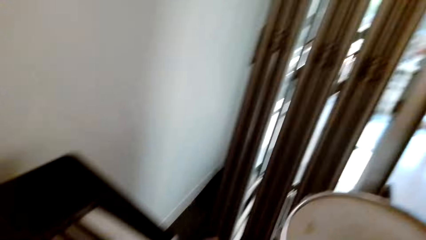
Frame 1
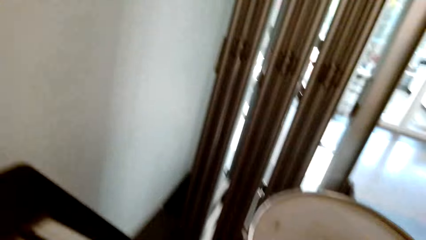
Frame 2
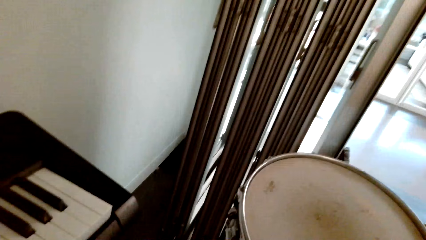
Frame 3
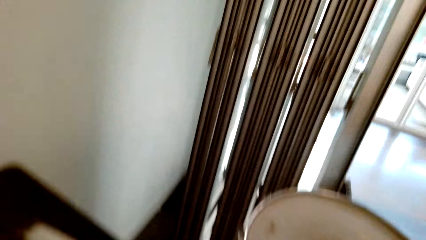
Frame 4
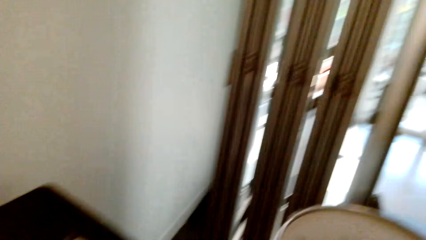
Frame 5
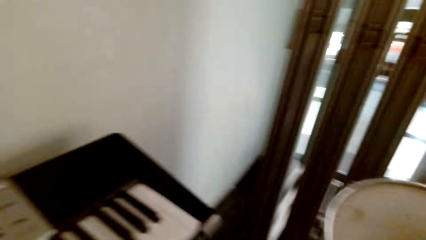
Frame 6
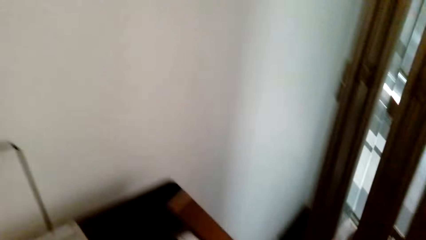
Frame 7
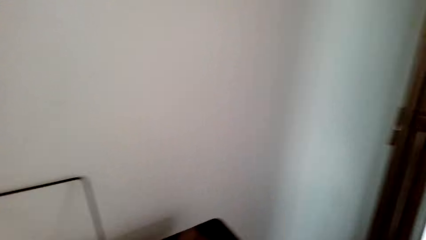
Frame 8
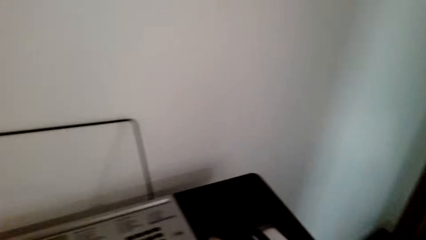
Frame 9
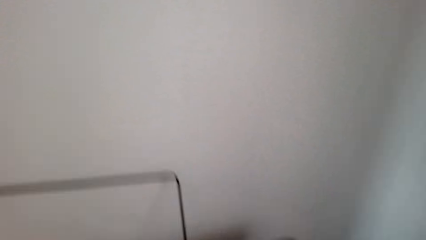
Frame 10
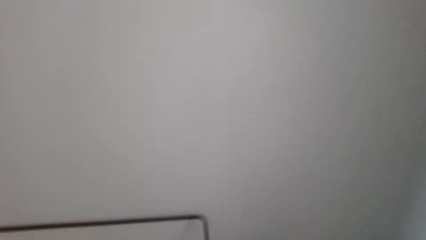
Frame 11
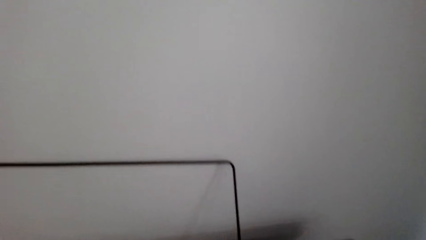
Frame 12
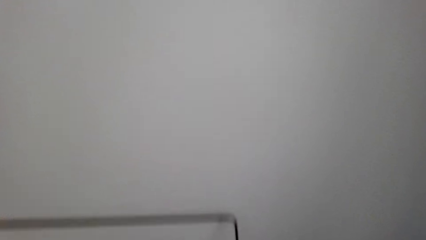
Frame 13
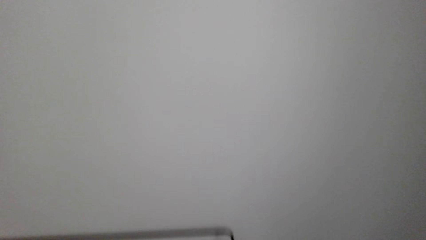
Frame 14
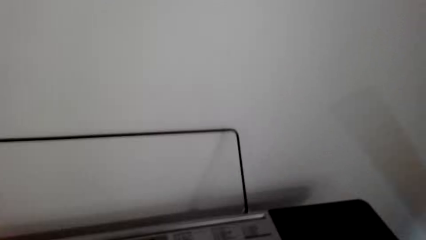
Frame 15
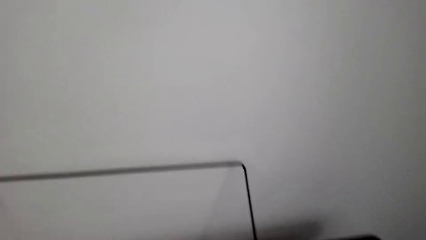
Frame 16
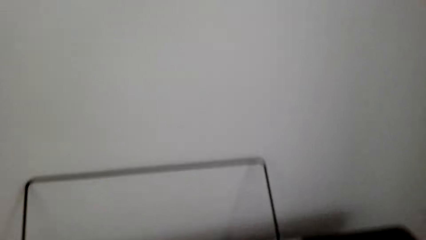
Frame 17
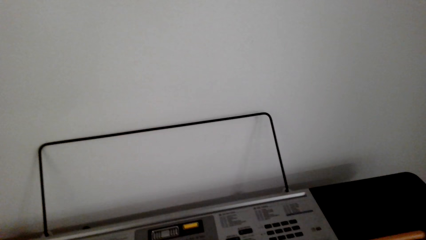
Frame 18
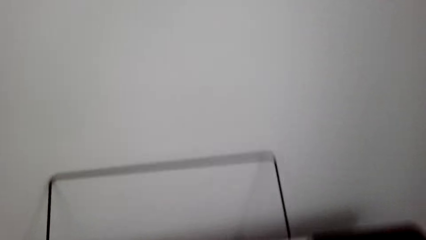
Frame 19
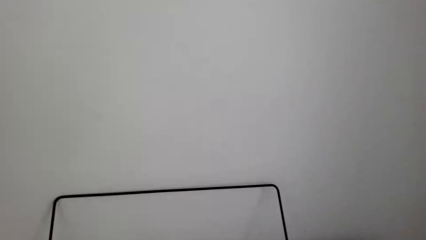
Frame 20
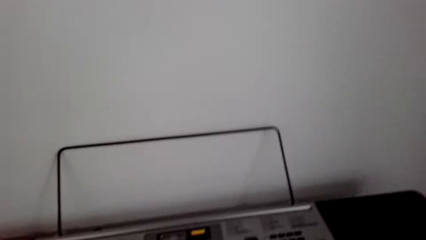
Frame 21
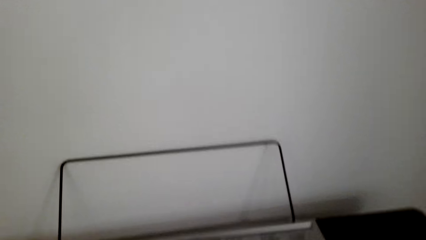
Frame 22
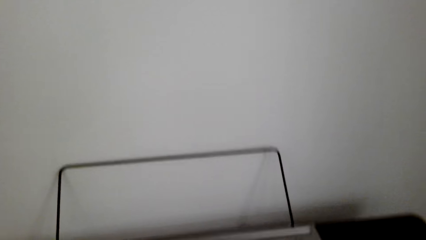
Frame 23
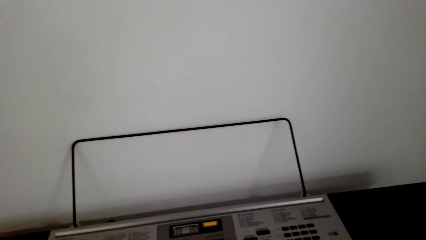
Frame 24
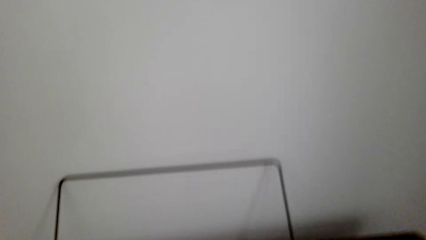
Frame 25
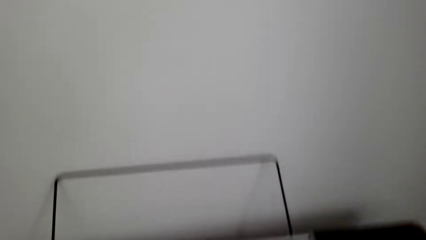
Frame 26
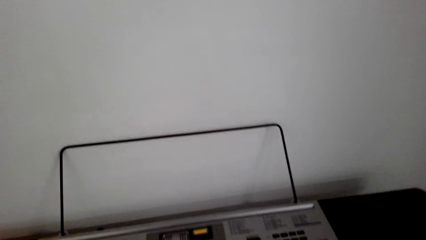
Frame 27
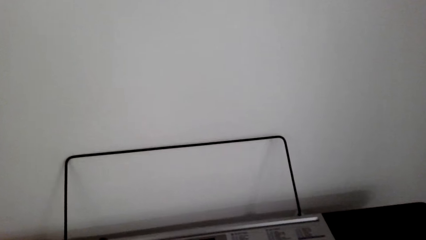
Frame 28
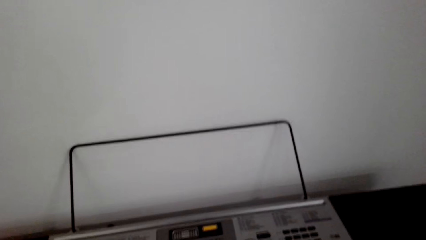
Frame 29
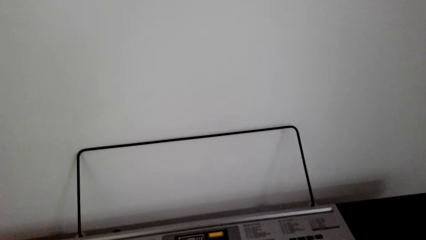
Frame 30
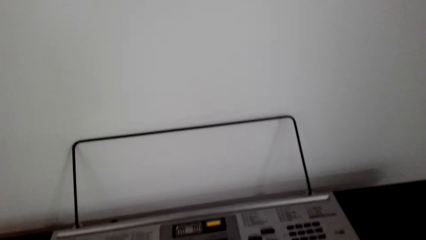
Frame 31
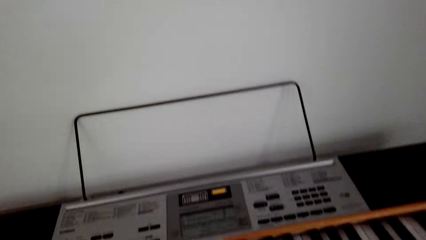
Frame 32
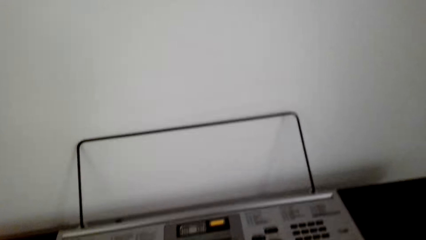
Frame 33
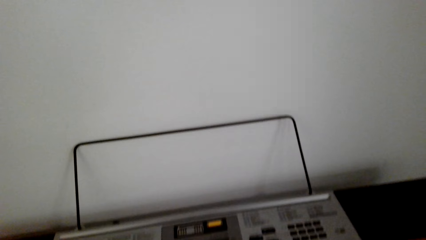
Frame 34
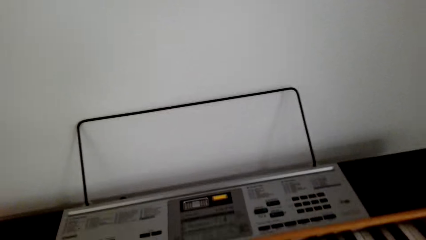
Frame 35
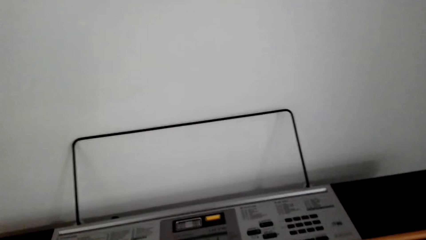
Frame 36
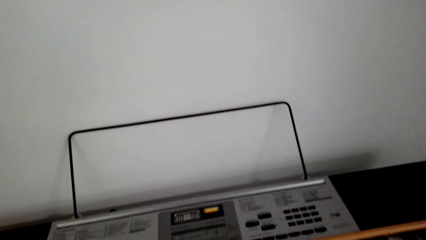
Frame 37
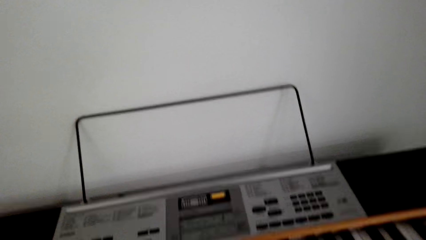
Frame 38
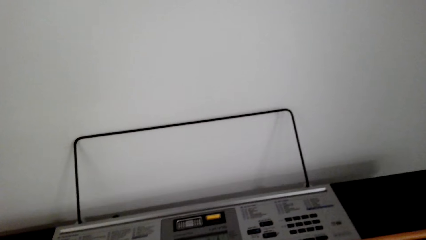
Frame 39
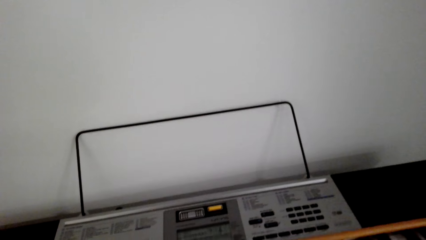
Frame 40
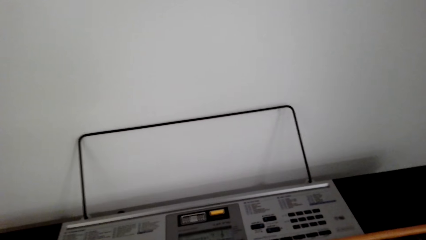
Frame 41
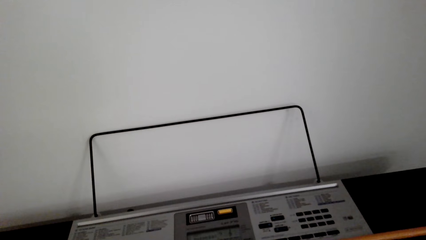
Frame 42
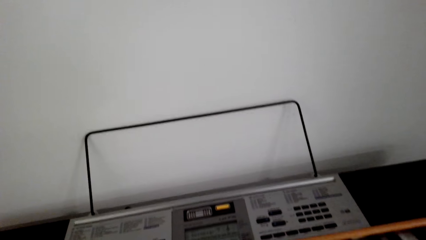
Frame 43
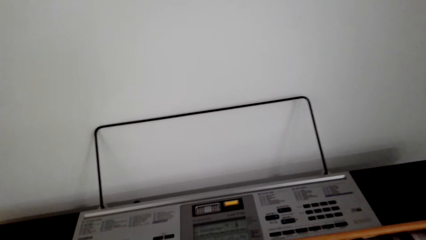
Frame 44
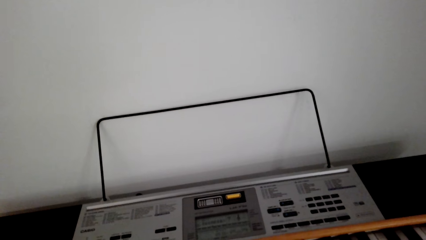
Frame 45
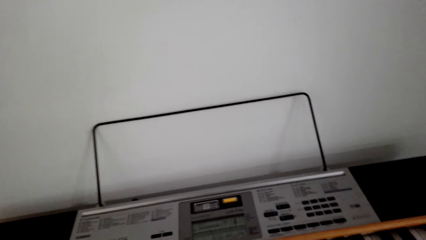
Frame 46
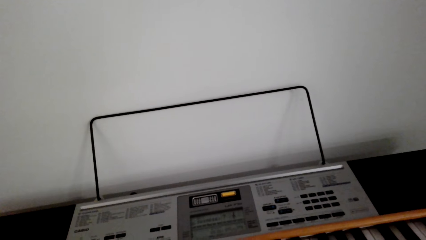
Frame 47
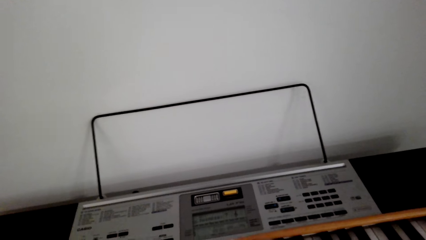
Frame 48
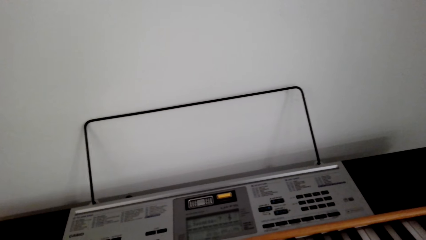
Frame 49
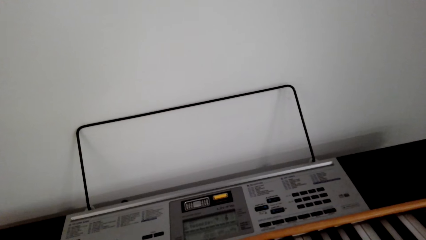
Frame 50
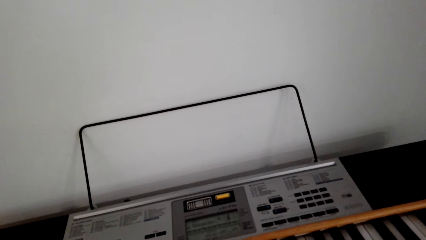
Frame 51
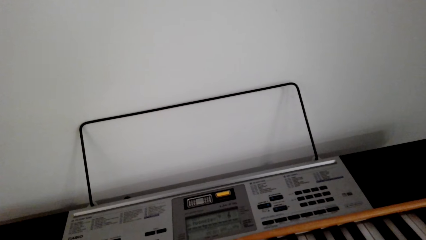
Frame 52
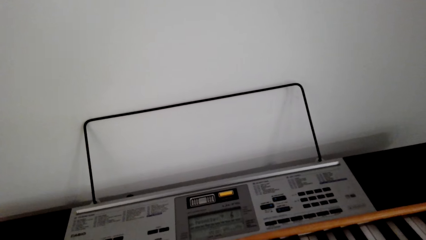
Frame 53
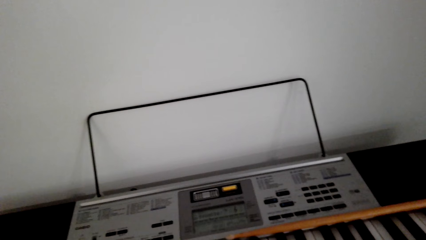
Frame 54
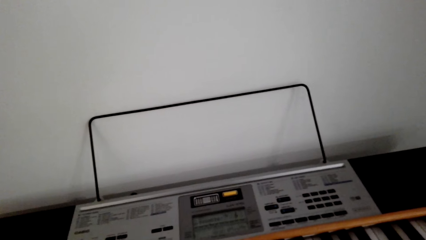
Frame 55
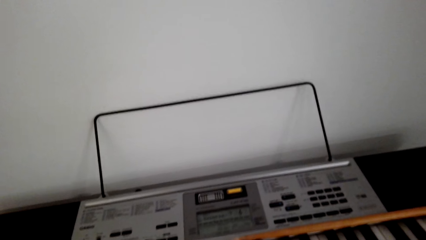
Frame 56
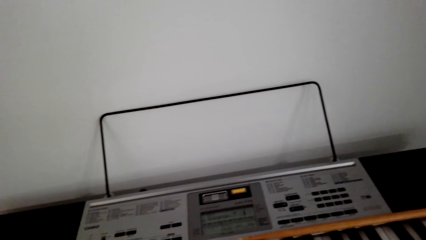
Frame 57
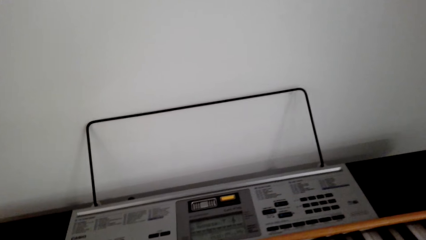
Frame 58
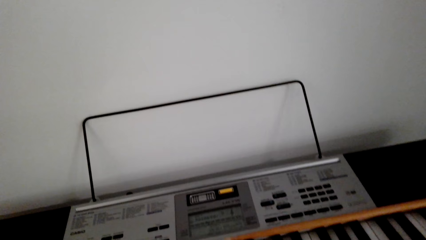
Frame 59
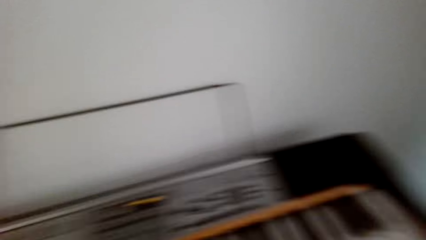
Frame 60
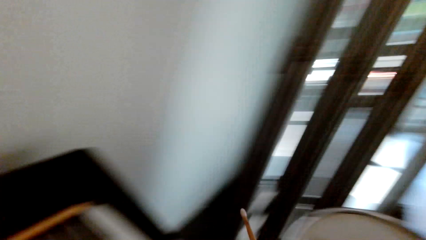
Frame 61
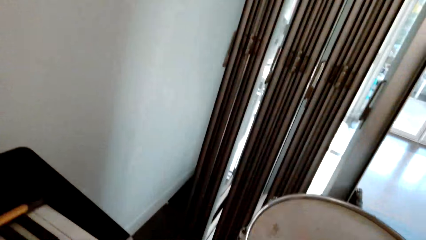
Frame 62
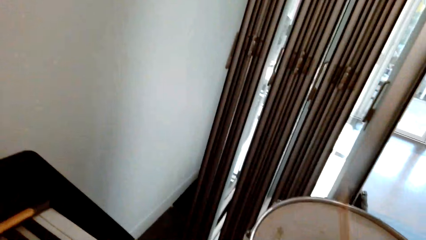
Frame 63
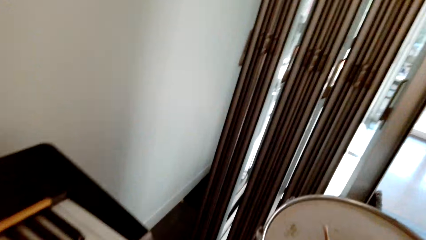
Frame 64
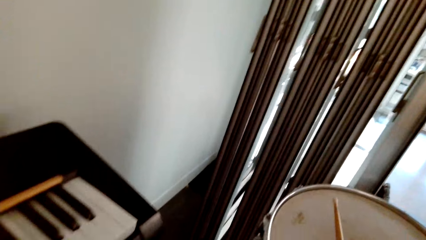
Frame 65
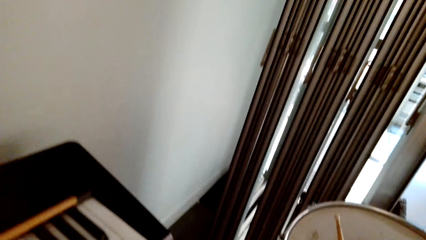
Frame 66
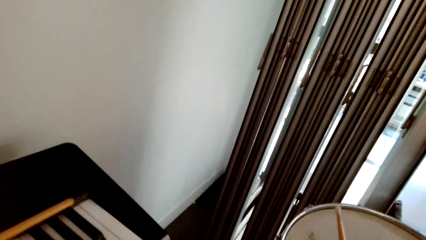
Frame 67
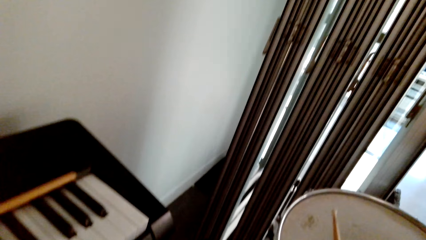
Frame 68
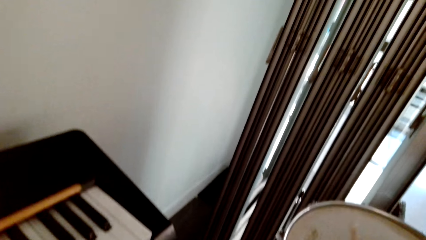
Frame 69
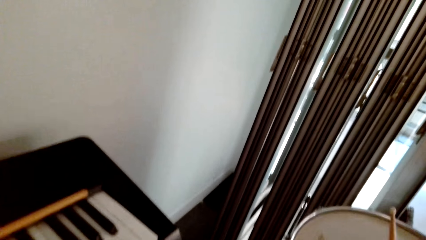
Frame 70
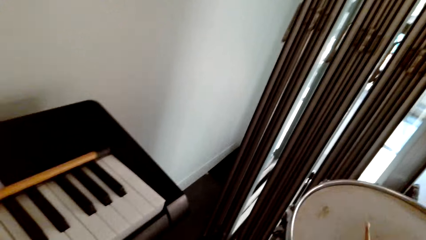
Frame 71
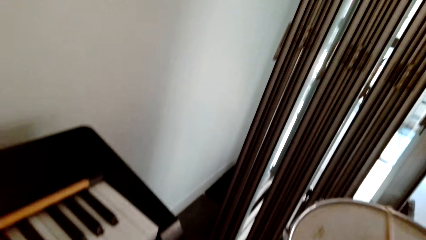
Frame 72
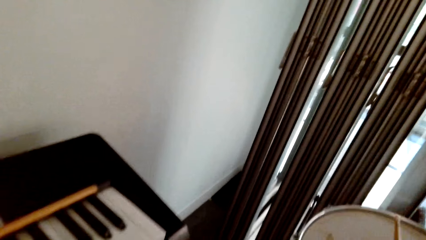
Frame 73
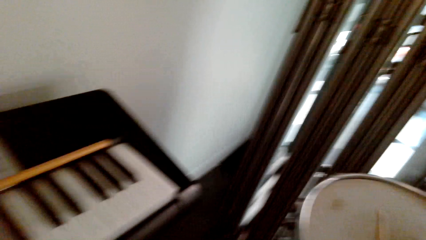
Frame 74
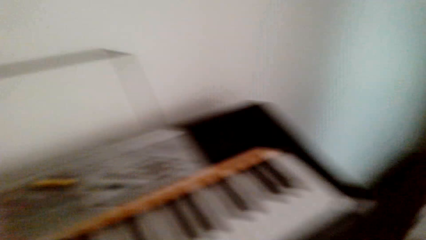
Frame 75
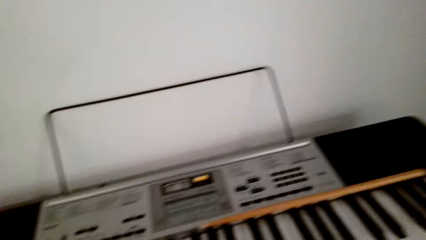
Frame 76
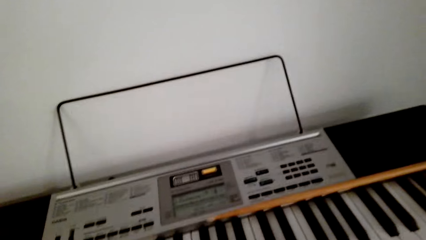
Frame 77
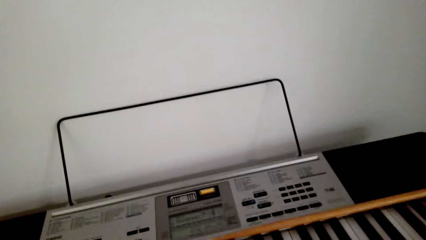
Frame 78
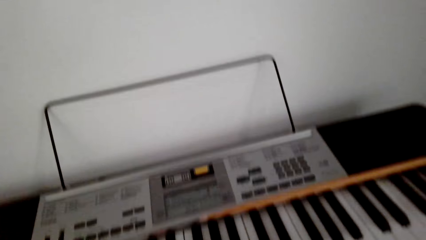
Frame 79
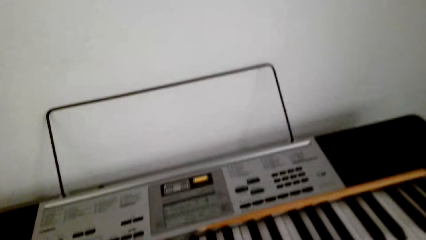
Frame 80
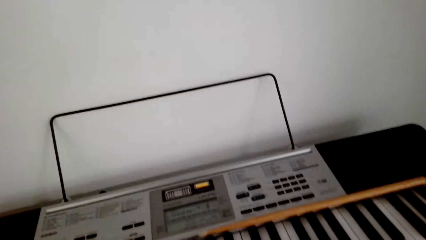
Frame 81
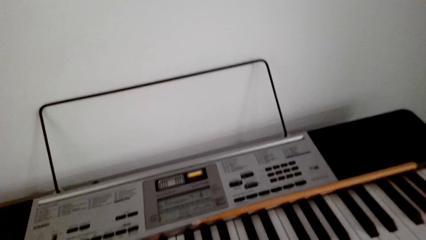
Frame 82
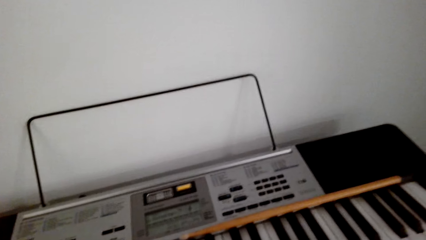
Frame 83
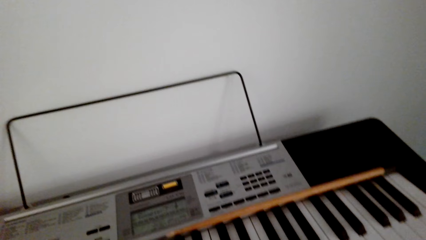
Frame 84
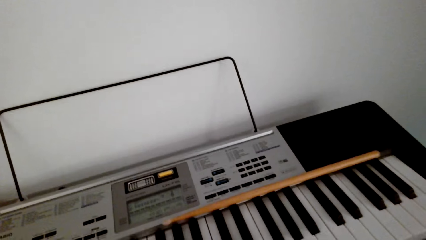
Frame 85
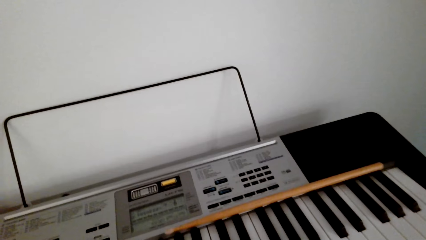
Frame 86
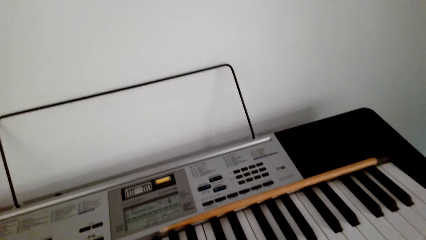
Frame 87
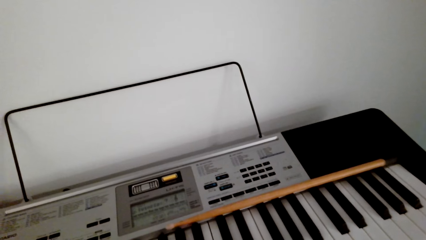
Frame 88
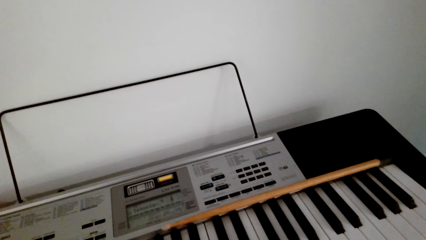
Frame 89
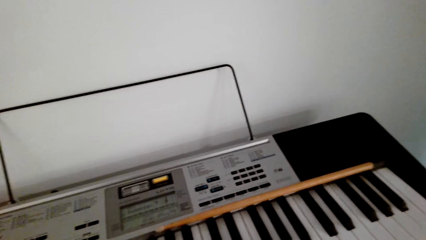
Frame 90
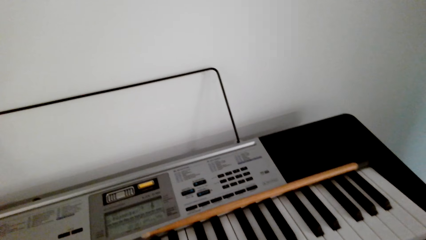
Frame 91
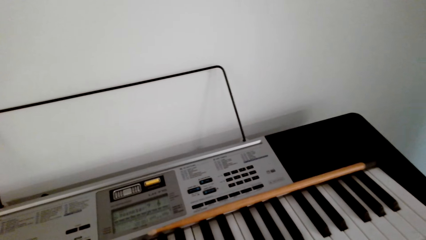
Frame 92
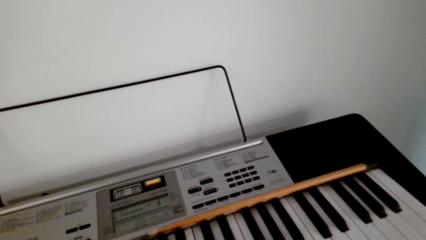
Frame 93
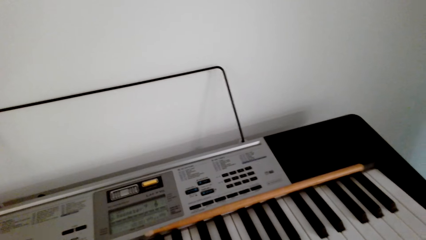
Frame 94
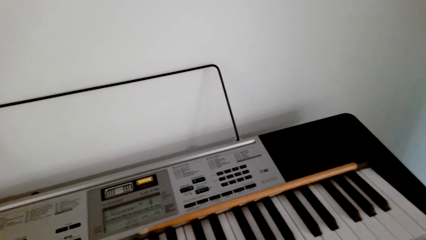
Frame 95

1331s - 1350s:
The camera wearer looks around. They turn right. They play piano. They look around. They turn right. They play a drum. They look around. They play the piano.
